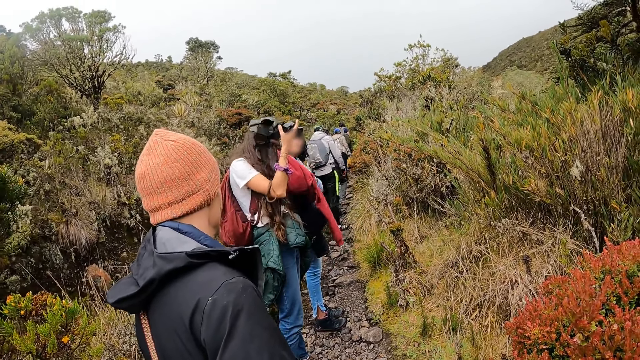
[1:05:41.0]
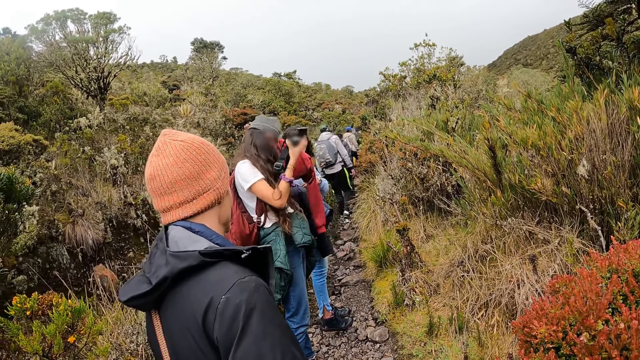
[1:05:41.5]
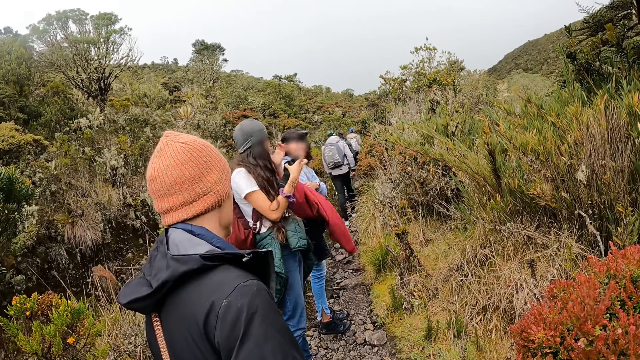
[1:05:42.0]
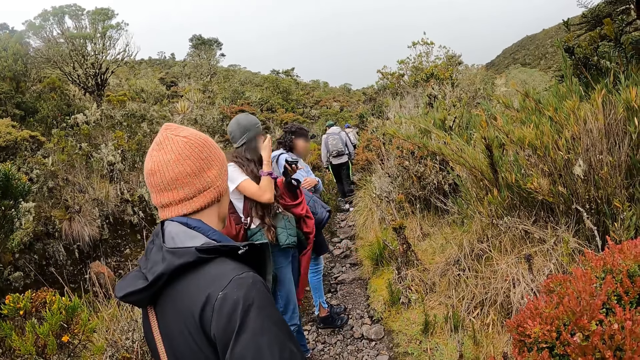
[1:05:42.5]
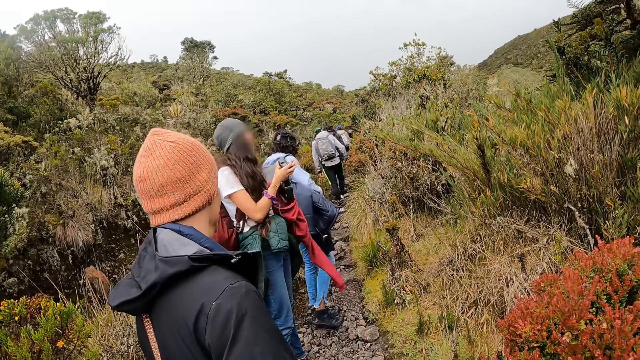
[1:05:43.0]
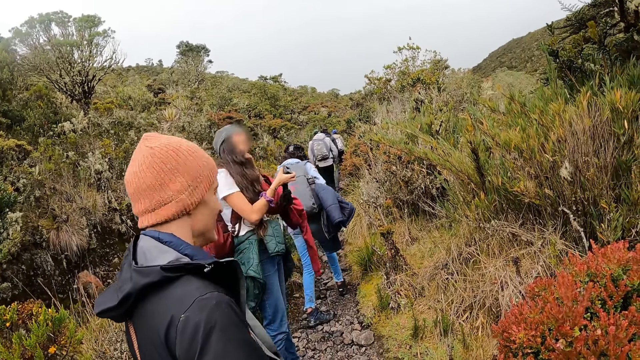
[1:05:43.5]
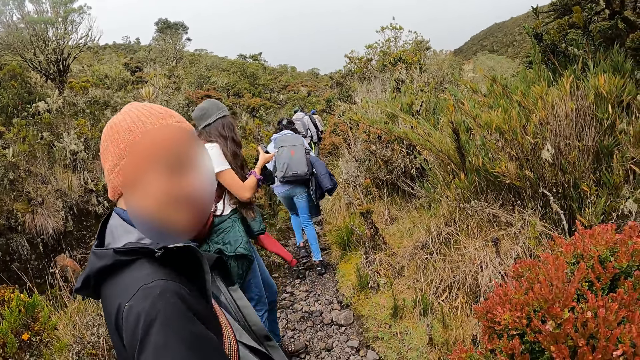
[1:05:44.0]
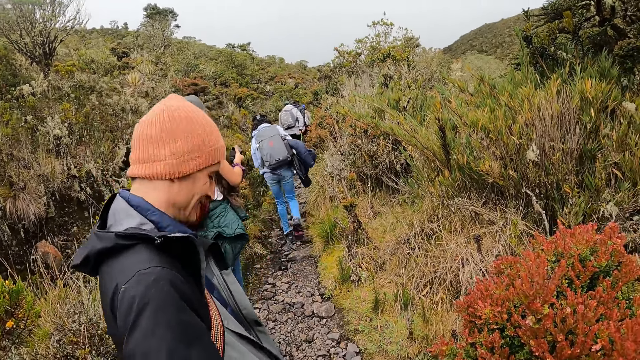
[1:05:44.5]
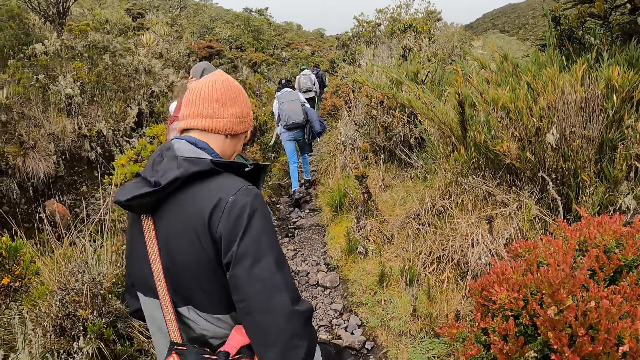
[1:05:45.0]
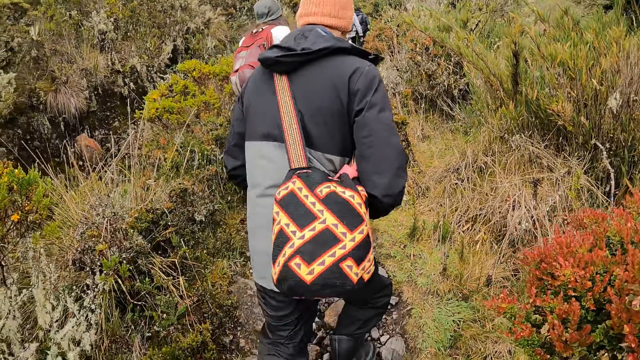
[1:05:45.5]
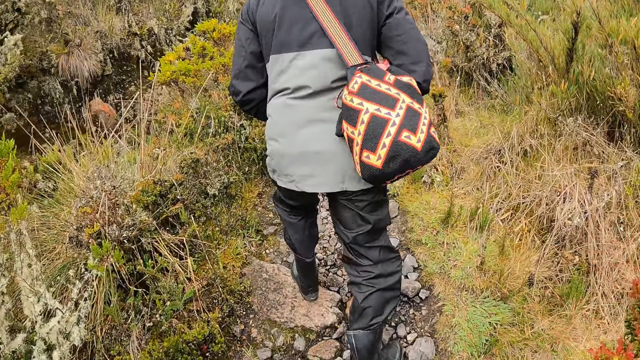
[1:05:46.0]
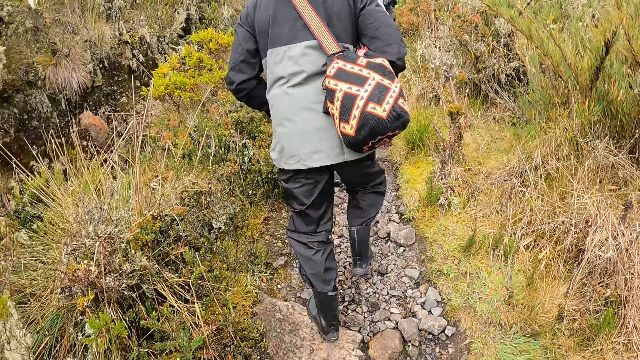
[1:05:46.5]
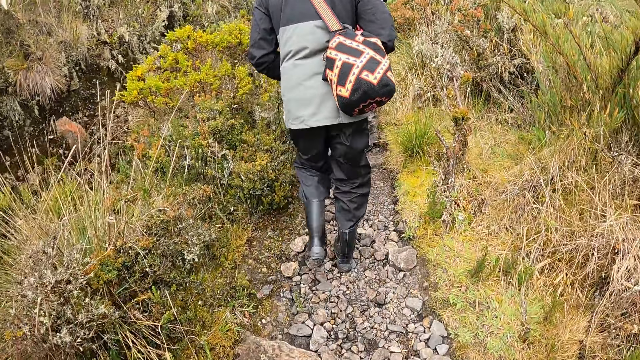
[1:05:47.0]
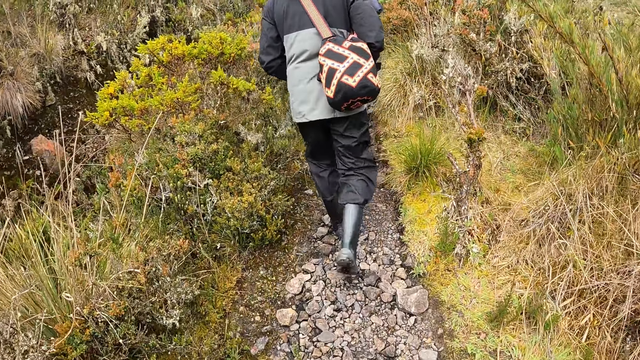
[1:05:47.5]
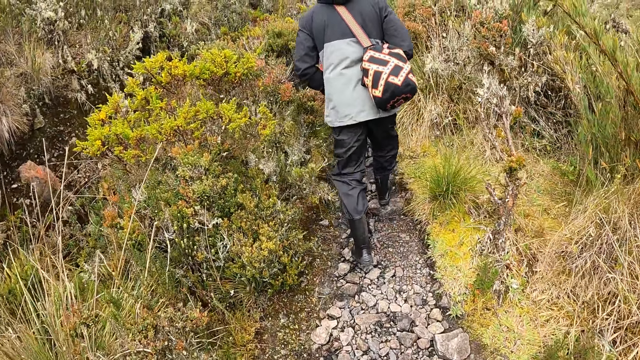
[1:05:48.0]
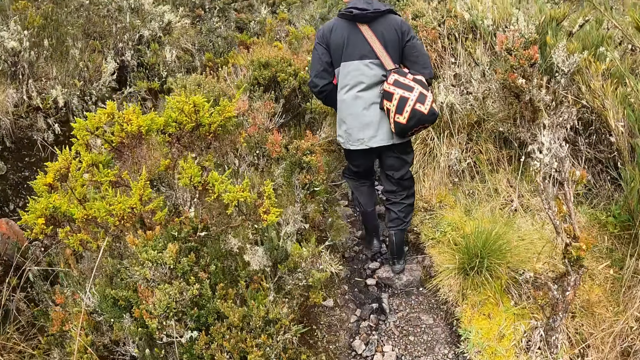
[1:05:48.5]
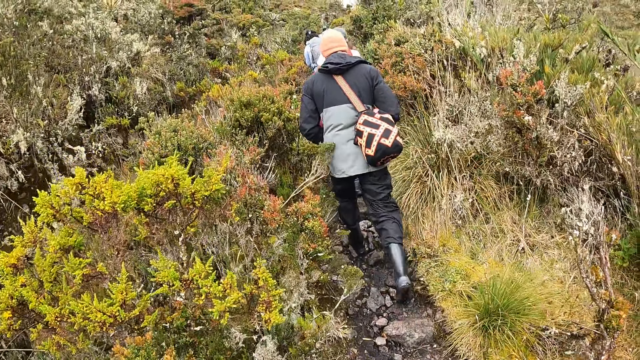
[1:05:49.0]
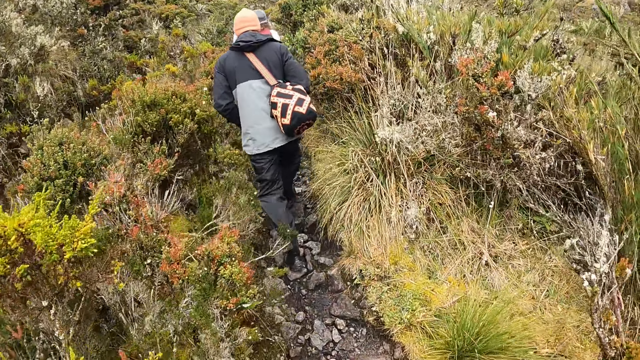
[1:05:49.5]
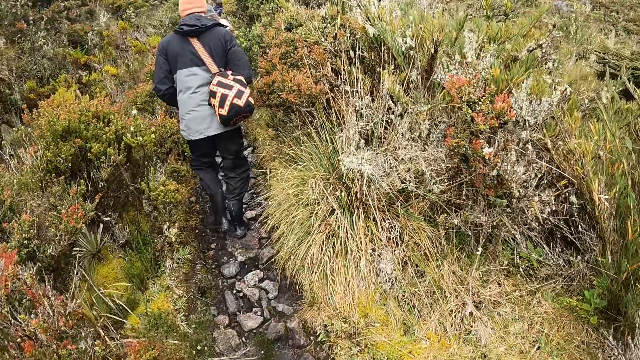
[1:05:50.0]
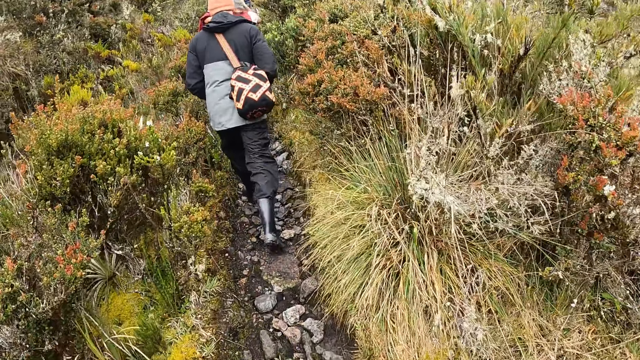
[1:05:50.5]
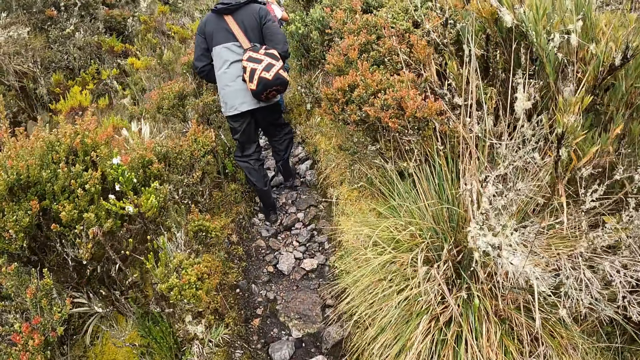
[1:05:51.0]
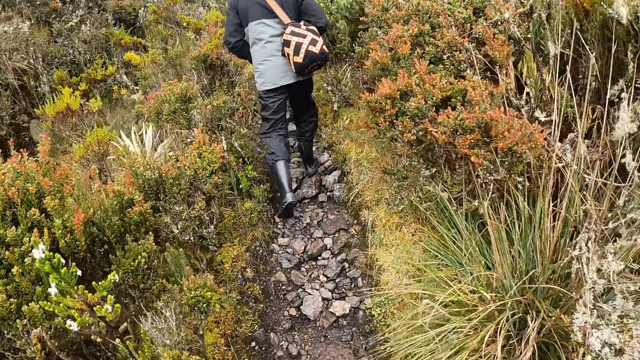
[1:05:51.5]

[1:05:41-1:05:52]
A person removes the camera. The camera wearer starts walking.

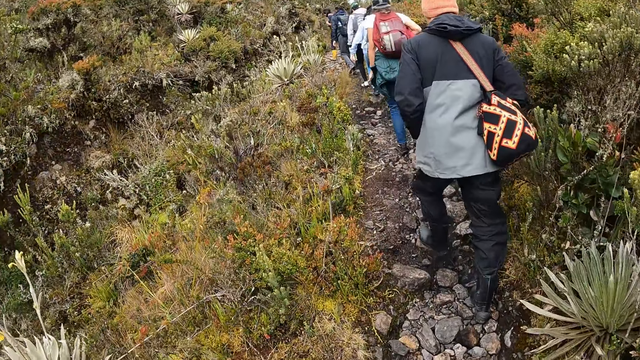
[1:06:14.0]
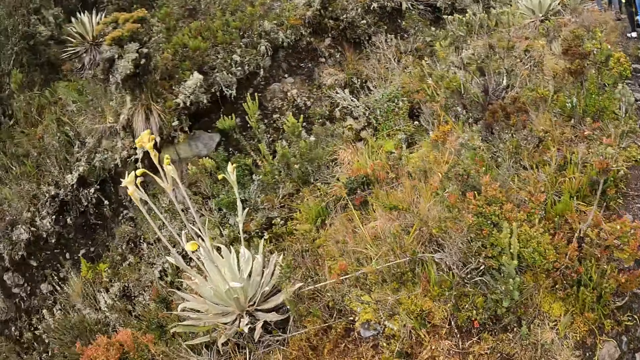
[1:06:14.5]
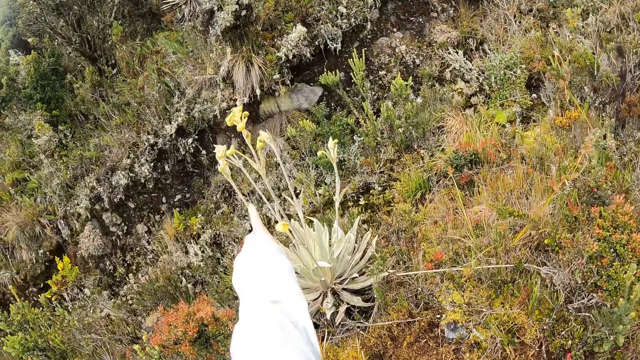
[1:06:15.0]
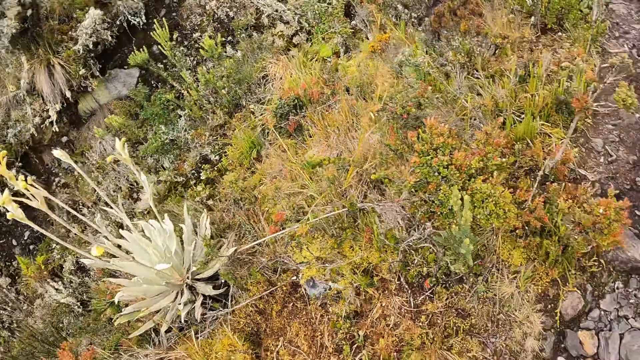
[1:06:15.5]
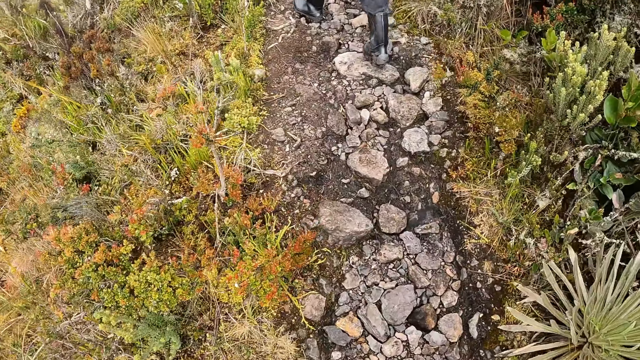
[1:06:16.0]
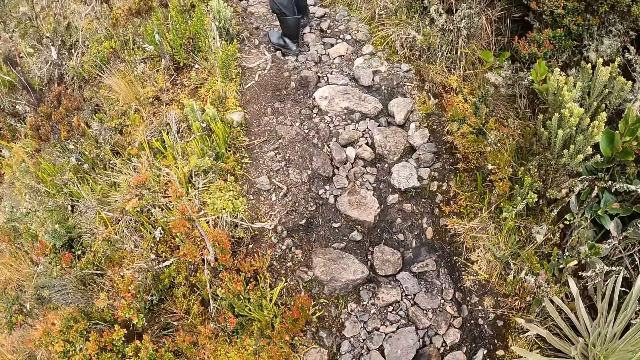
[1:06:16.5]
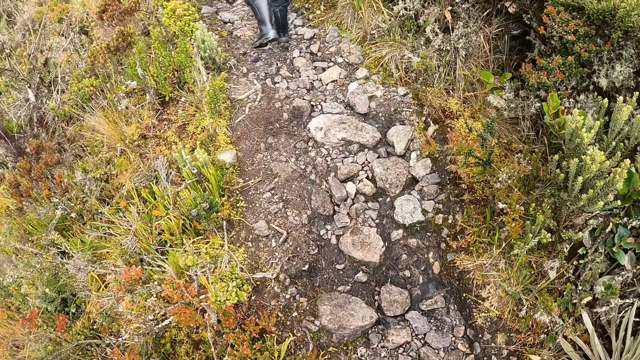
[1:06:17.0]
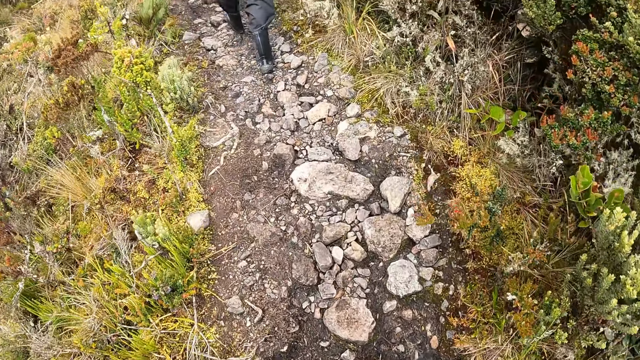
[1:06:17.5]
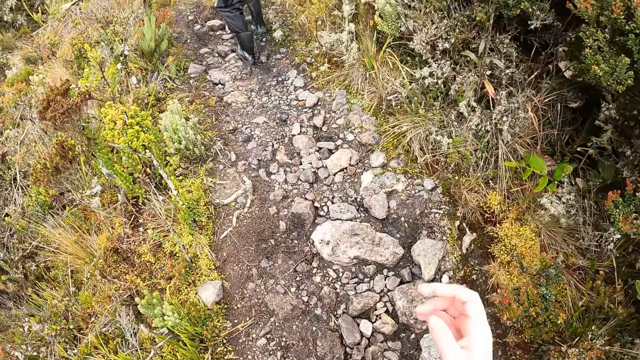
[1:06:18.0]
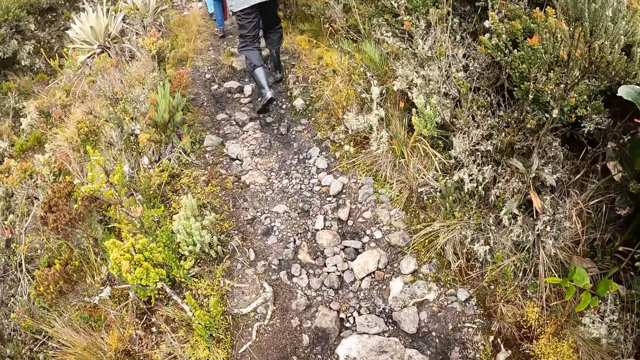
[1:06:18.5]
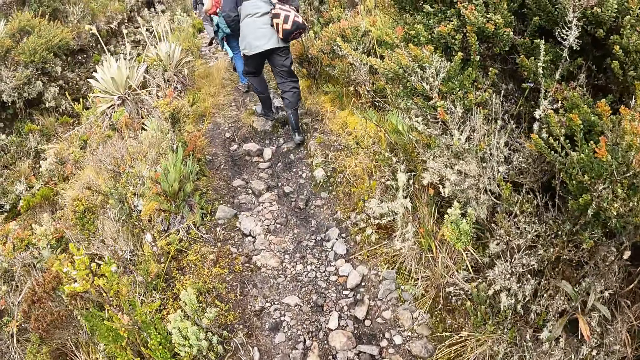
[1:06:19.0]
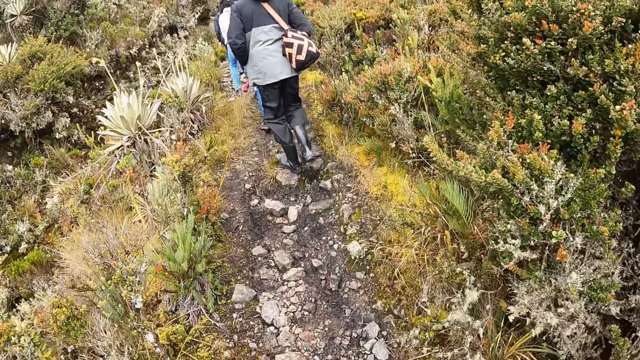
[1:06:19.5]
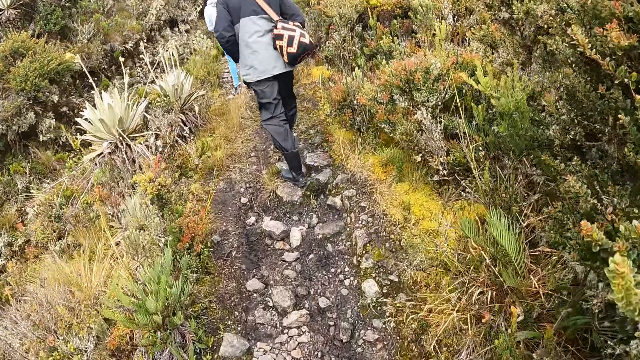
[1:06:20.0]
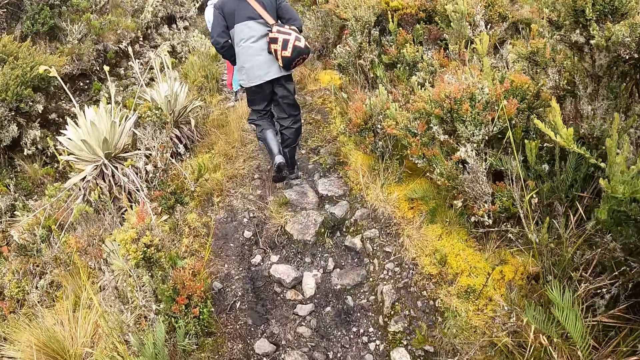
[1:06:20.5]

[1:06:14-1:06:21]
The camera wearer points at a plant.

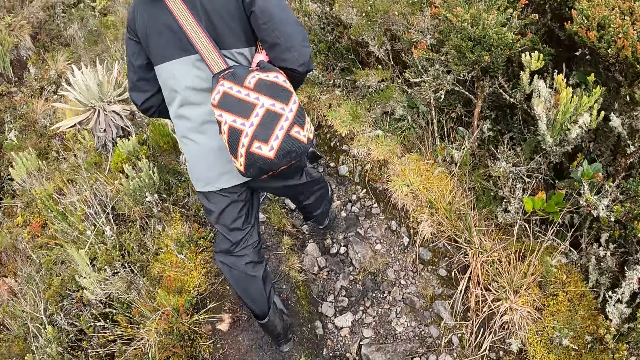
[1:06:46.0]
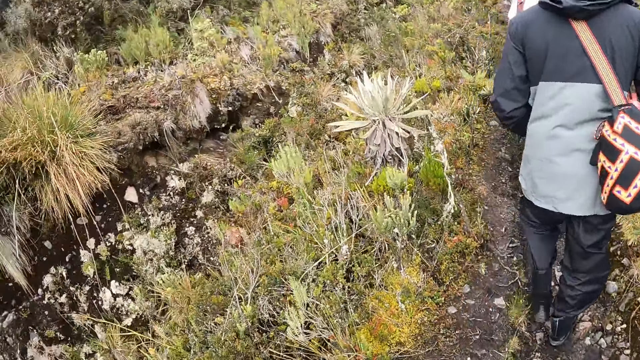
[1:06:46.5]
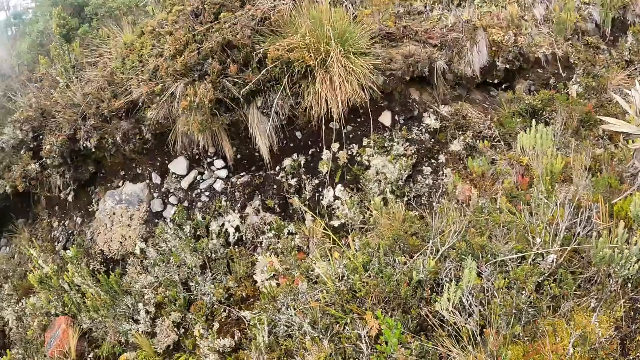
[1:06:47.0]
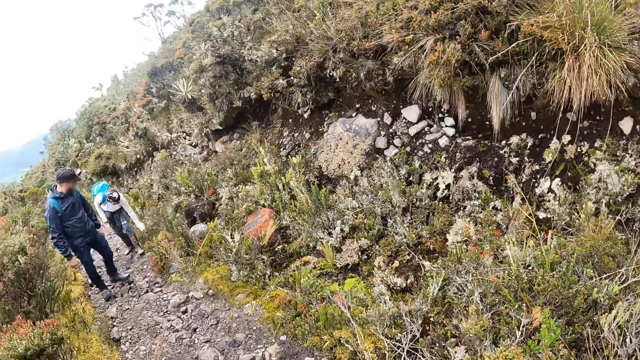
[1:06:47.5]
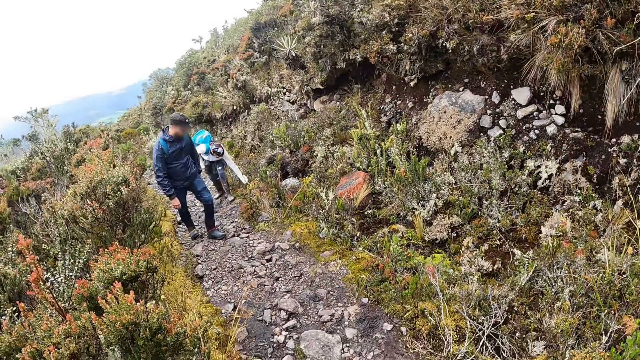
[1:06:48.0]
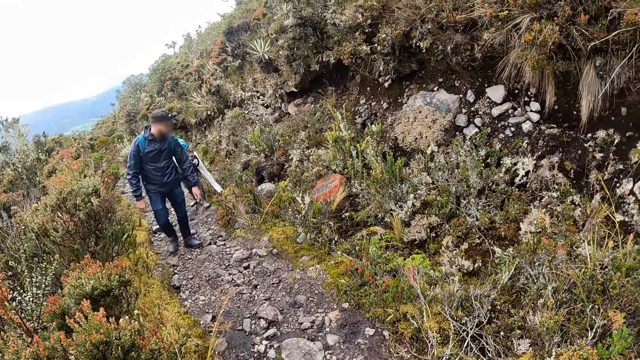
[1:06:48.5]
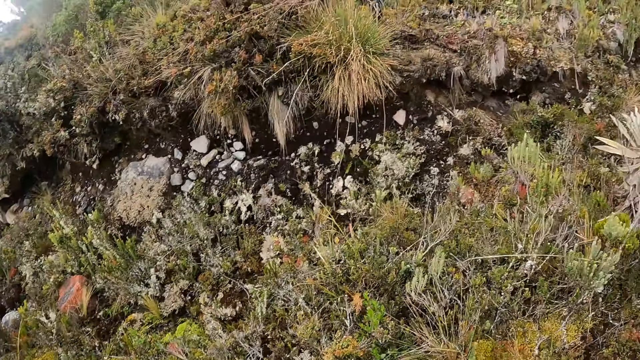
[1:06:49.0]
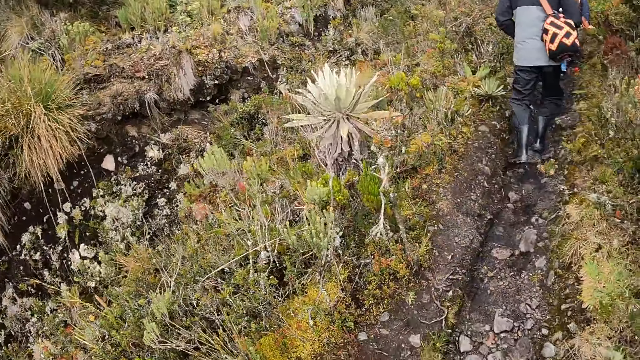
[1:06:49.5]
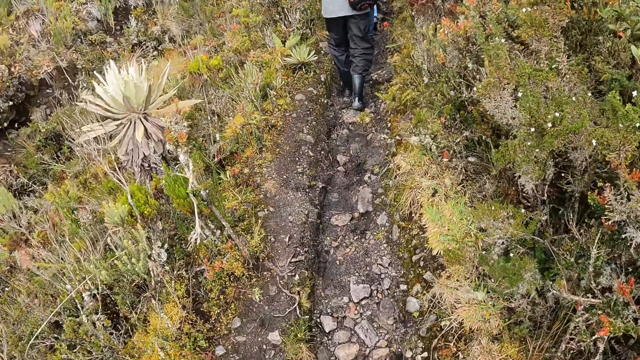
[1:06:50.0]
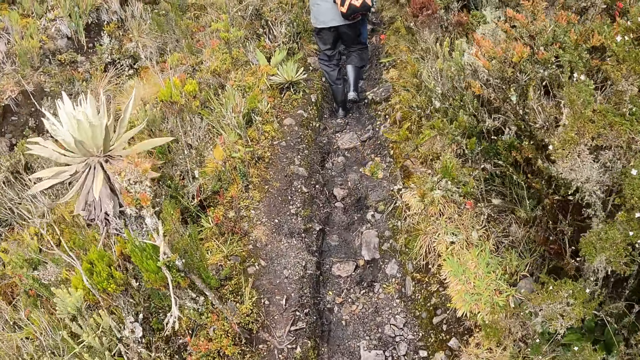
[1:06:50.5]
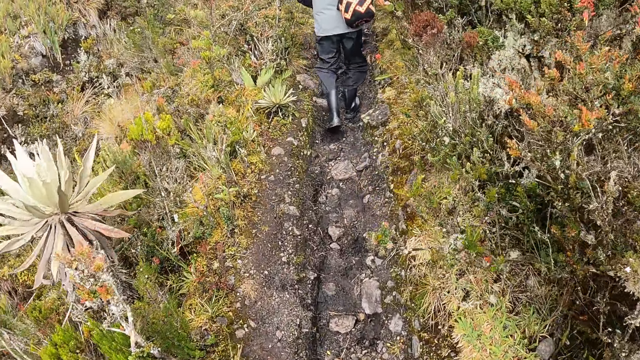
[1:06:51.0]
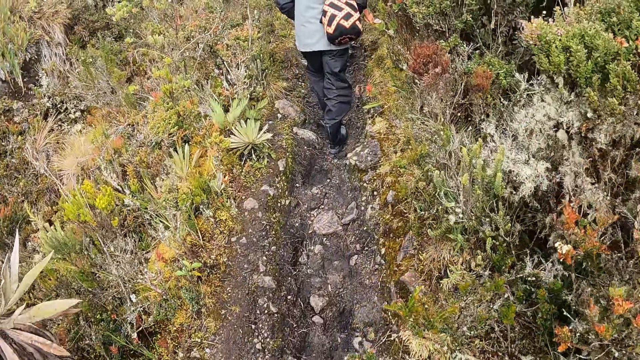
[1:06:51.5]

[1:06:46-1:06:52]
The camera wearer looks back.
